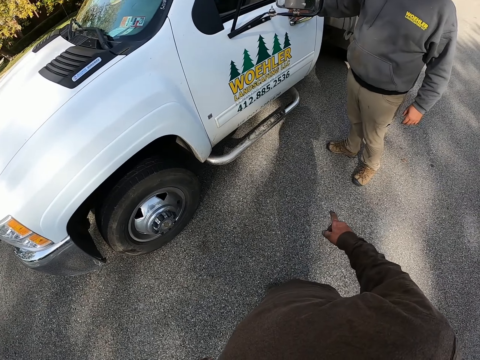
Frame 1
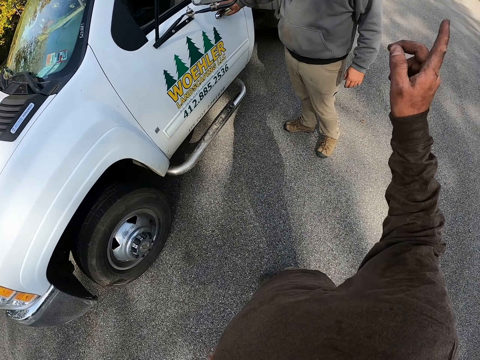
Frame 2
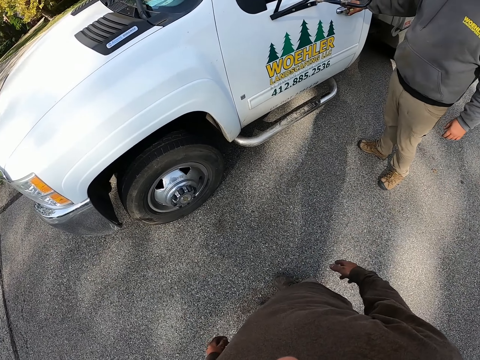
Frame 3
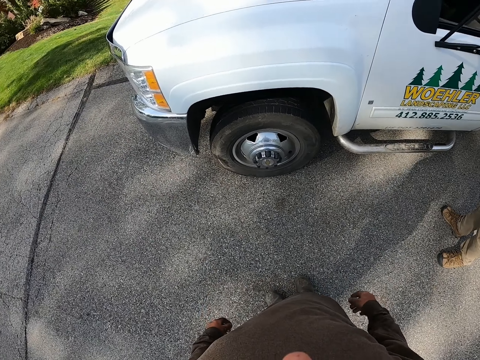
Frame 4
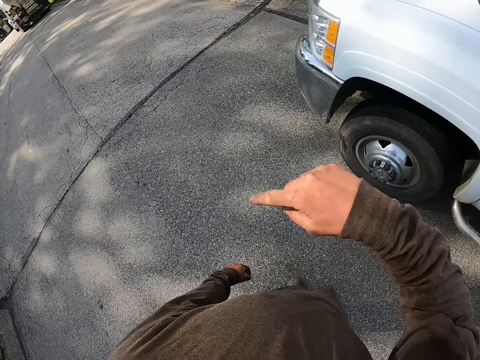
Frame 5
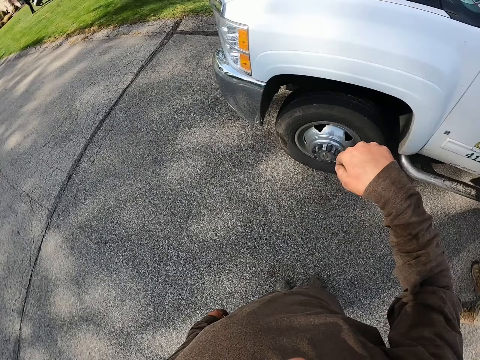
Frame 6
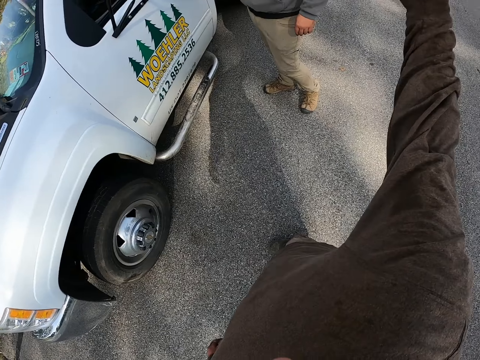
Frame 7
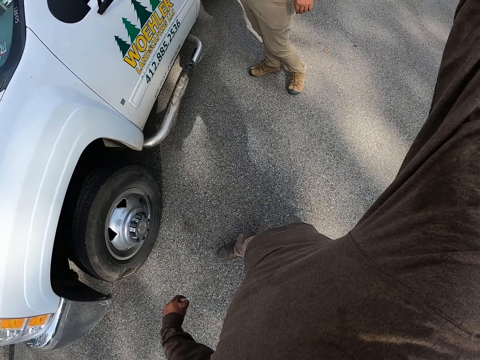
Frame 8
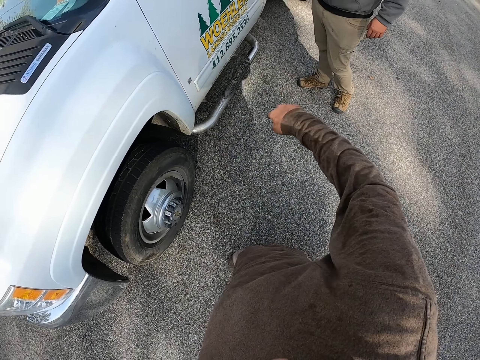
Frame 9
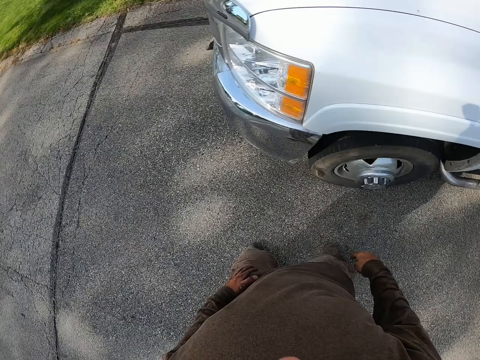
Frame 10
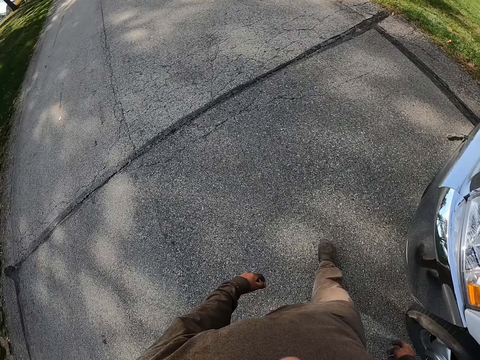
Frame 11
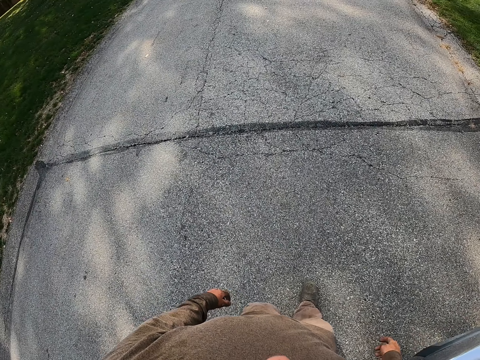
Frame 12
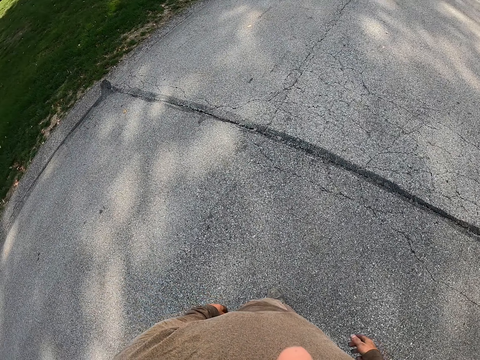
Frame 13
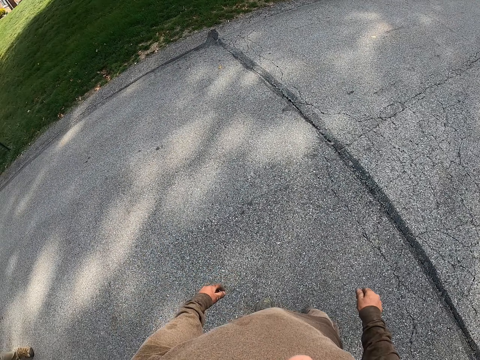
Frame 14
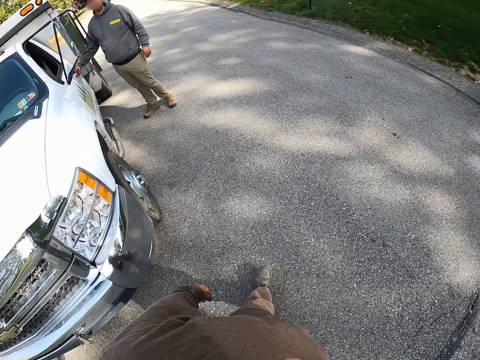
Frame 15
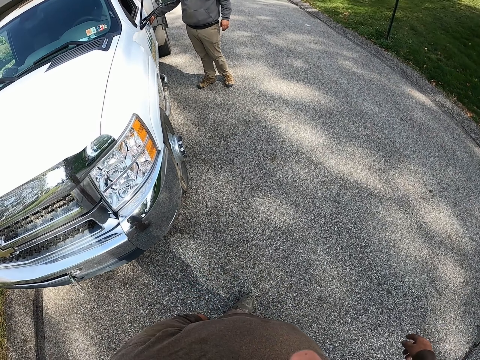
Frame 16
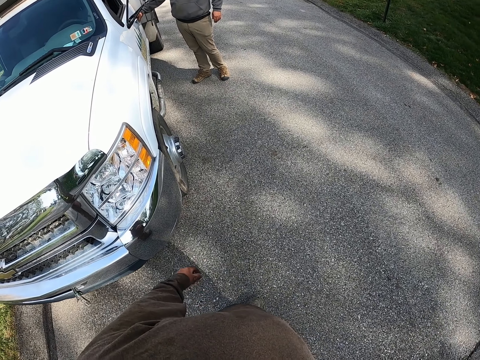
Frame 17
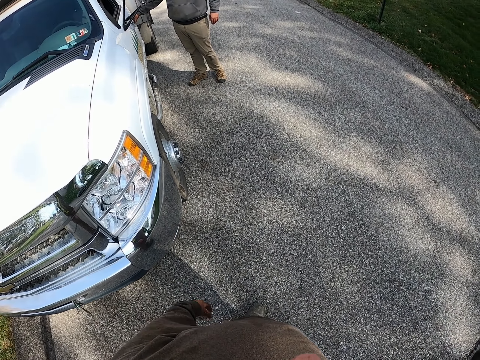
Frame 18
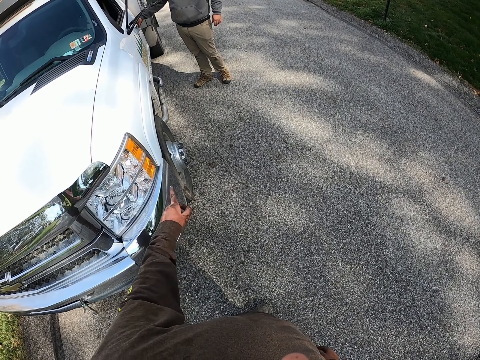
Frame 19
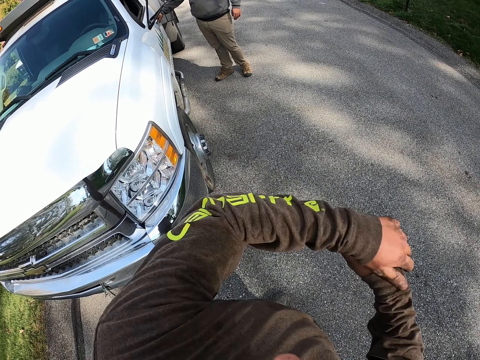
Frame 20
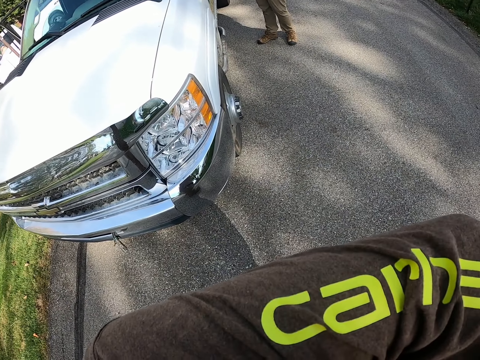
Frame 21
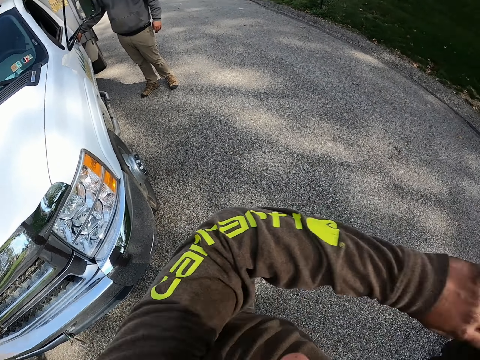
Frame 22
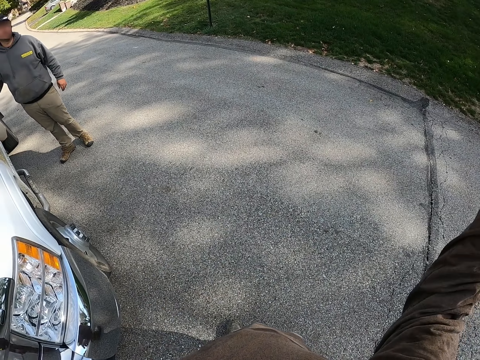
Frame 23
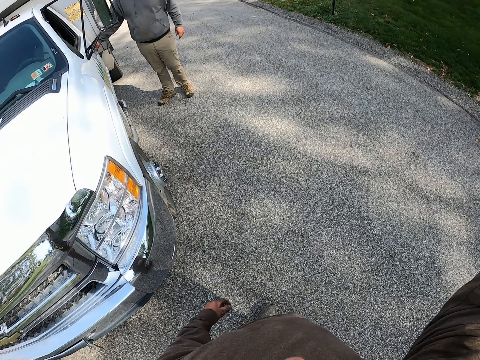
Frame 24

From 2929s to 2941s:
The camera wearer gestures at a man. He lifts the right hand. He moves around the right hand. He walks forward. He looks around. He looks at the man. He gestures at the man. He lifts his left arm and touches something.

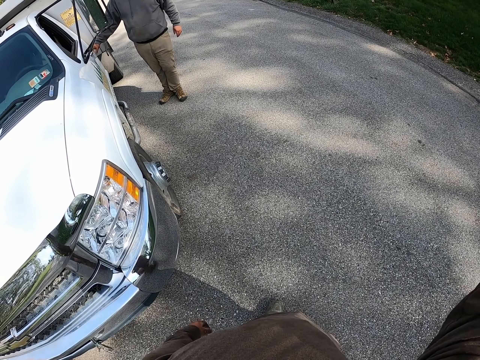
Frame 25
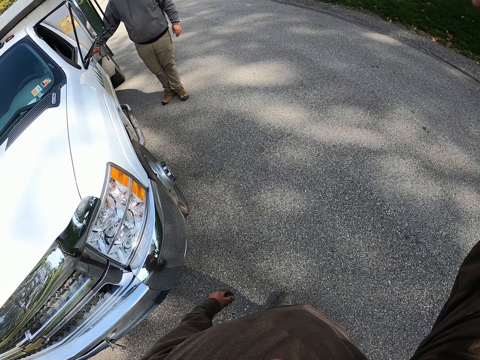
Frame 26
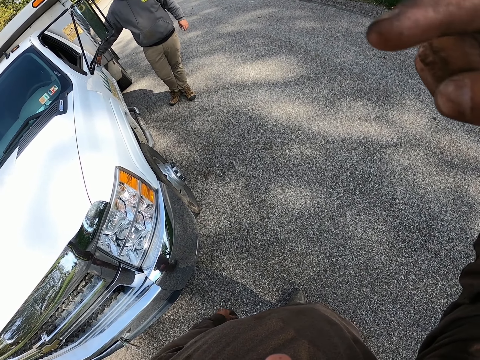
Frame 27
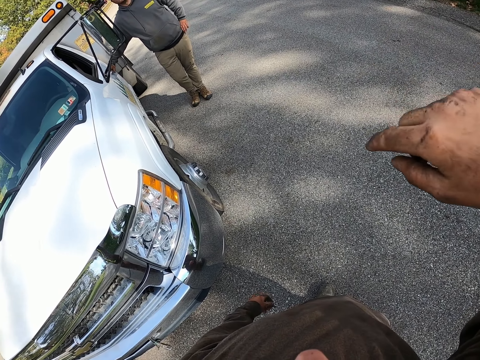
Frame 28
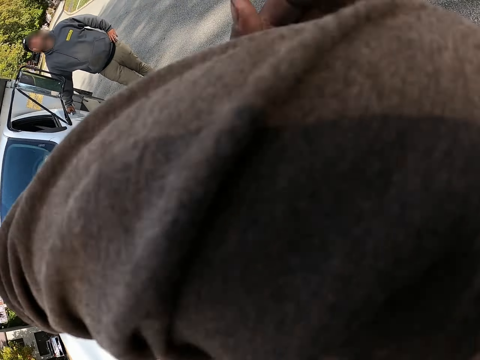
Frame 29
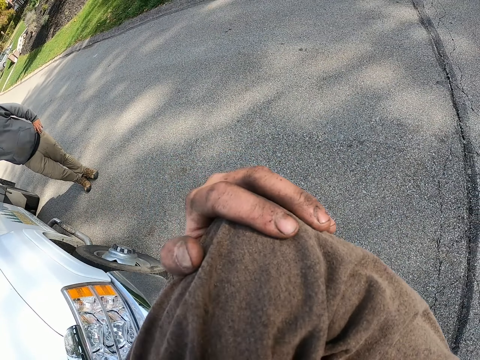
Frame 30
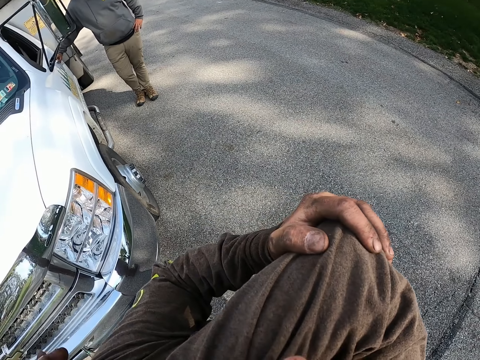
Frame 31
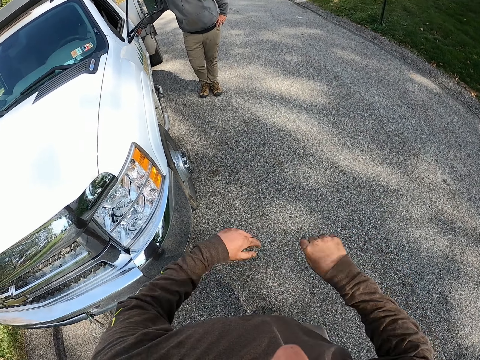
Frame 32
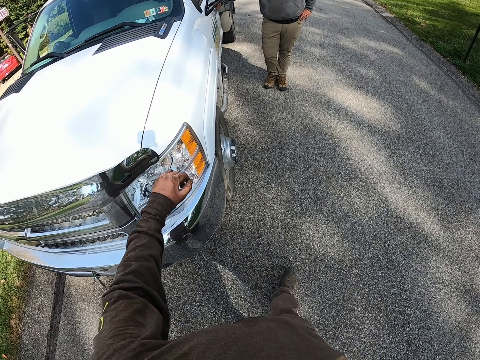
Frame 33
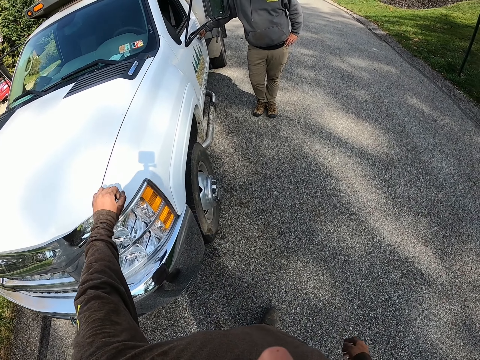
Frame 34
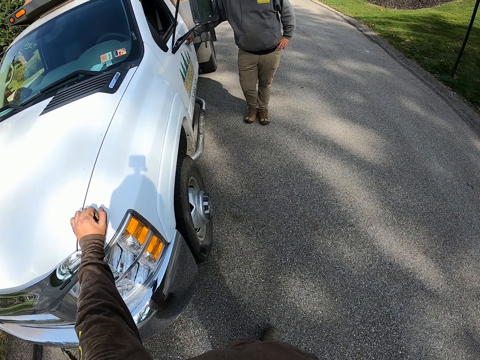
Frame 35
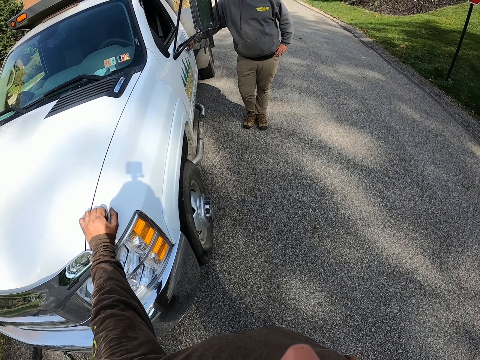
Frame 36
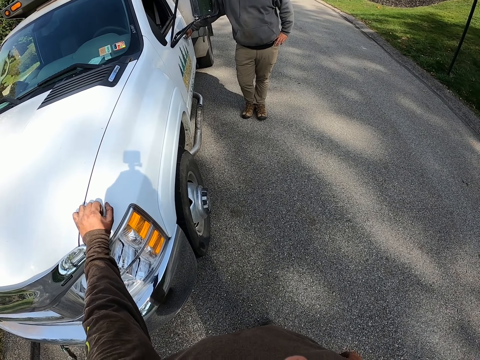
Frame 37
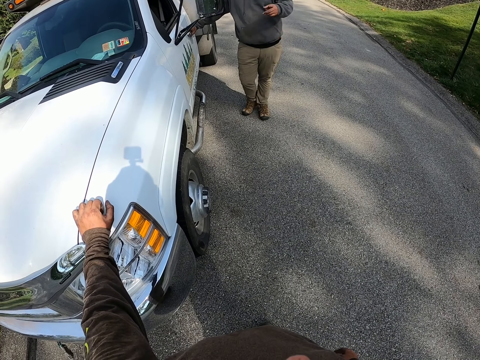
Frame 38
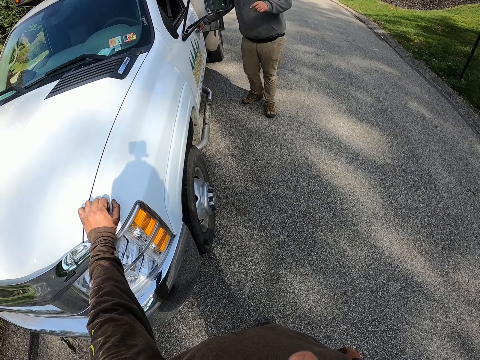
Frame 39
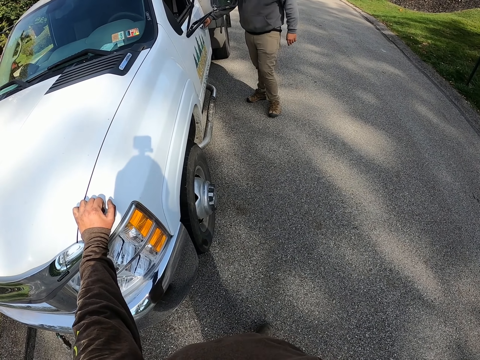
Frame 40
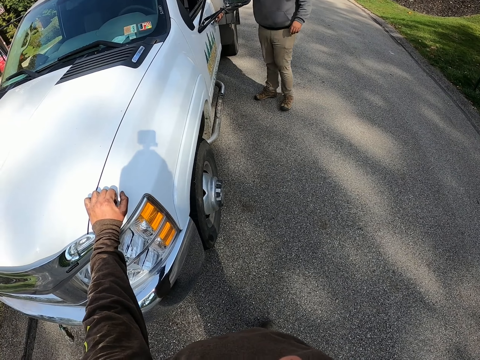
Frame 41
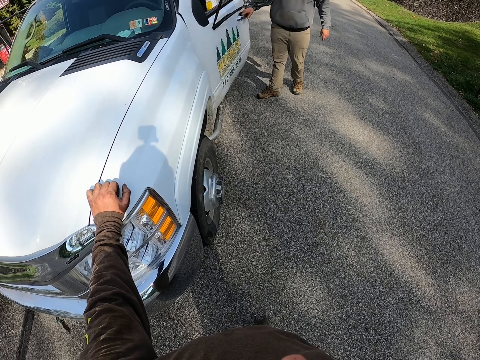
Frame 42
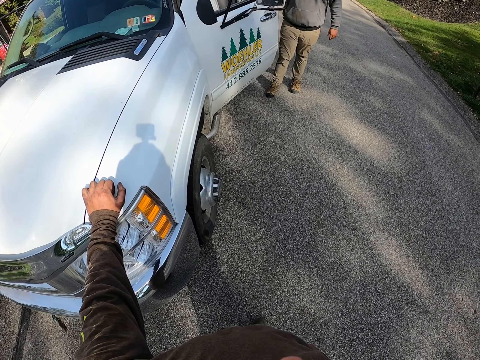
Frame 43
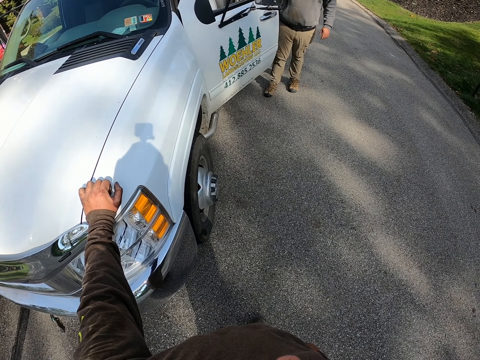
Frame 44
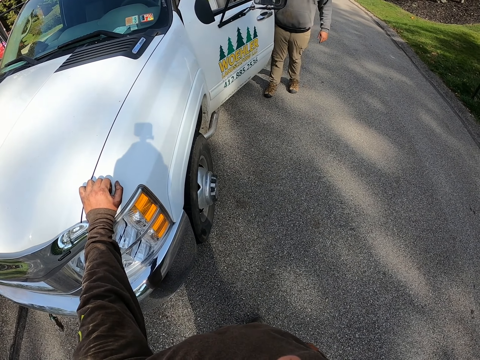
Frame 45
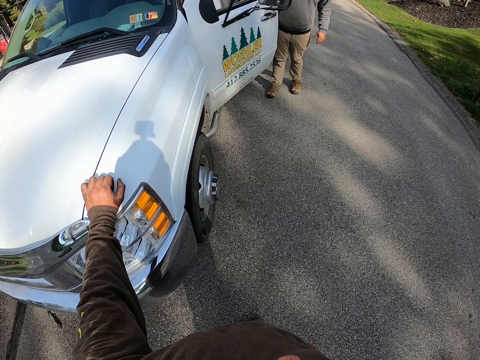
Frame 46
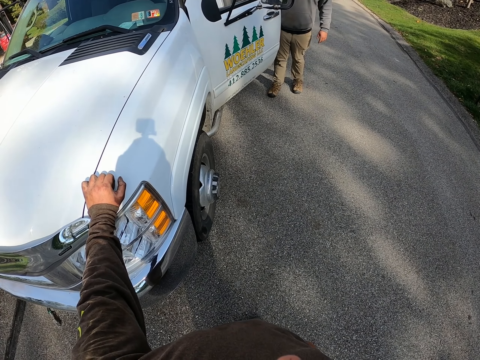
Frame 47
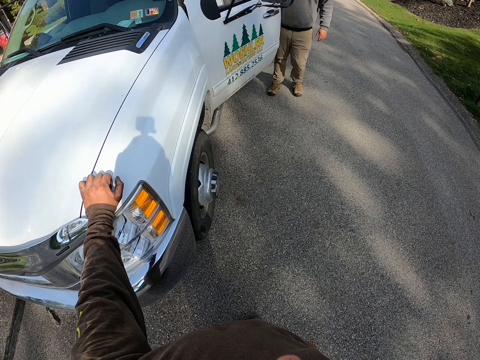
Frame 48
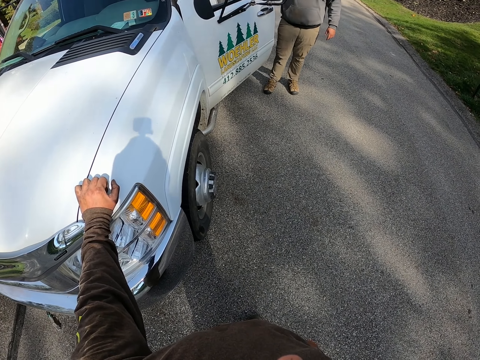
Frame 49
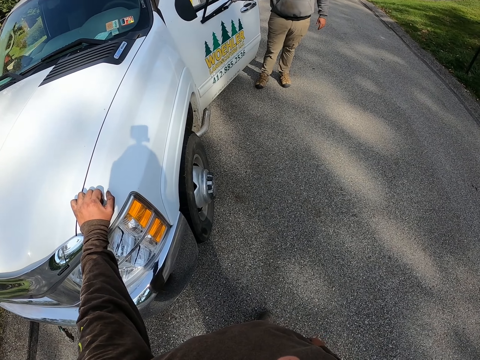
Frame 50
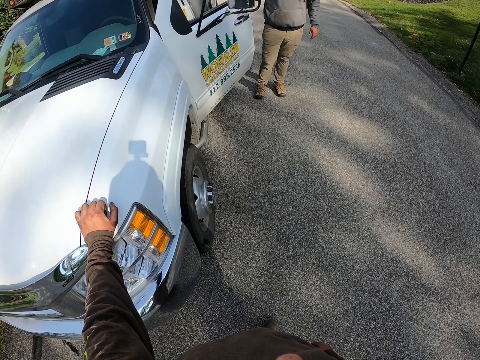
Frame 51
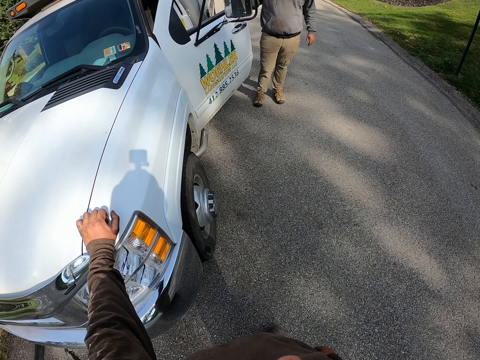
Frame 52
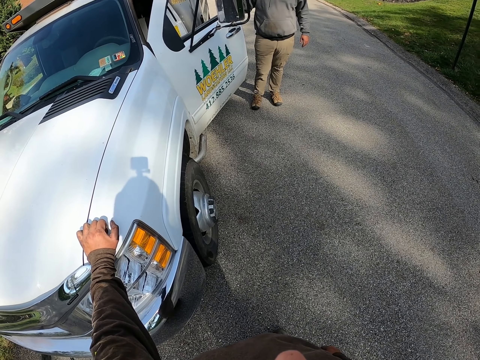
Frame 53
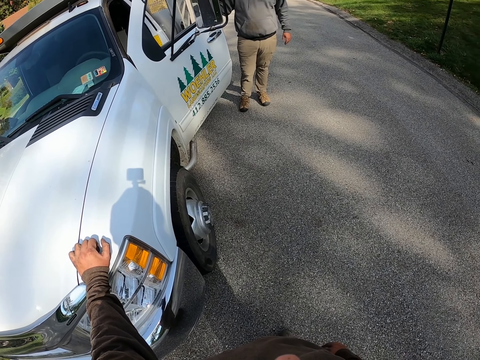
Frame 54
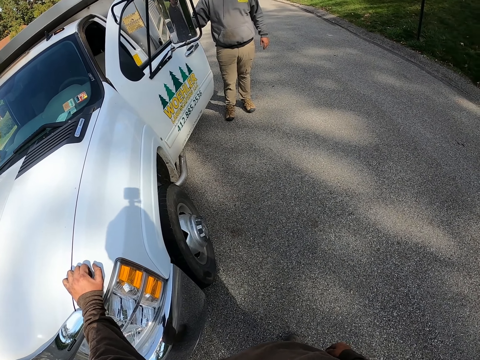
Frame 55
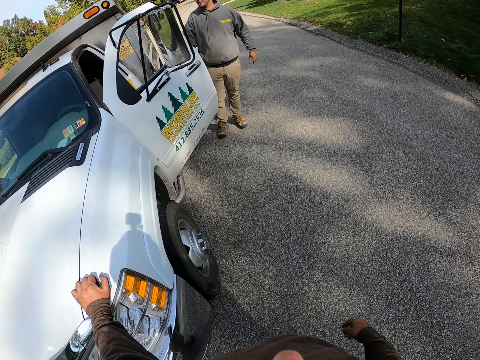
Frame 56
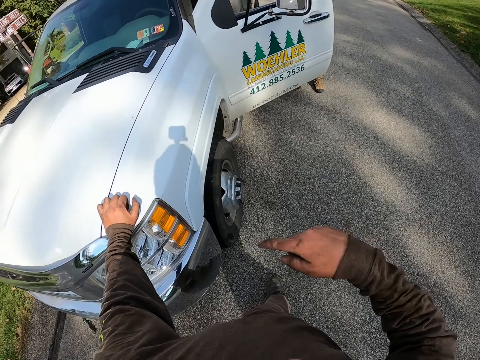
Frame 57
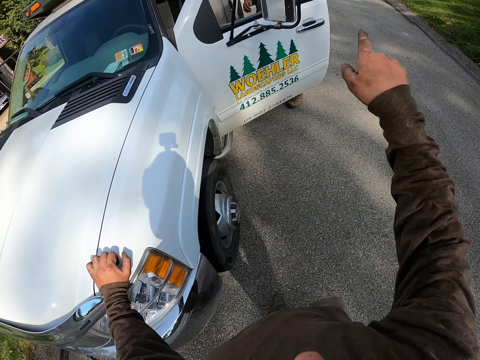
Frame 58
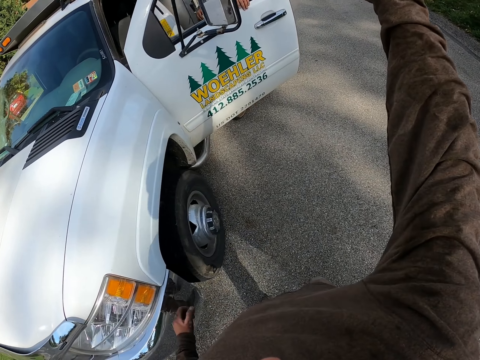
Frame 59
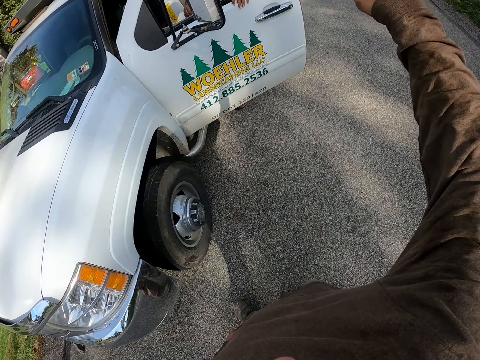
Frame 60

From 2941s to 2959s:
The camera wearer moves around the right hand. He gestures at a man. He lifts the right hand. He touches something. He moves around both hands. He places his left hand on the pickup truck. He places the left hand on the pickup truck again. The man opens the pickup truck door. The camera wearer looks at the man ahead. He looks at the man ahead again. He gestures at the man. He moves around the right hand.
